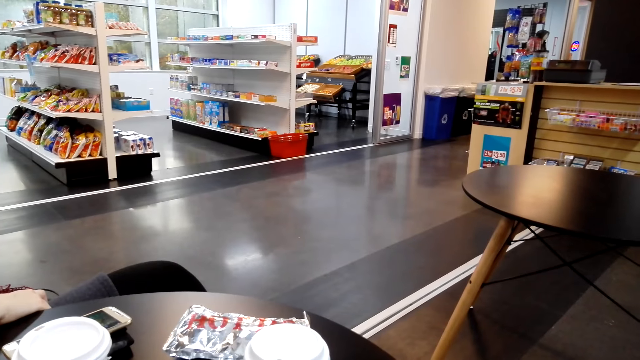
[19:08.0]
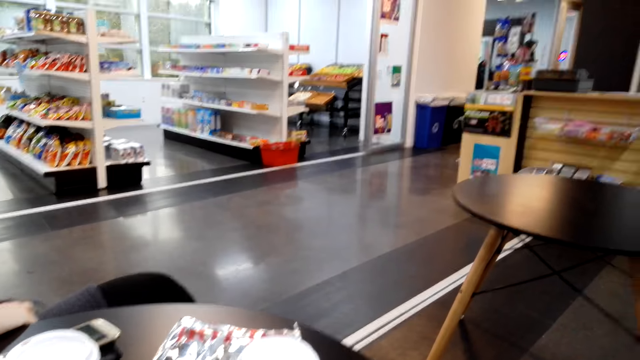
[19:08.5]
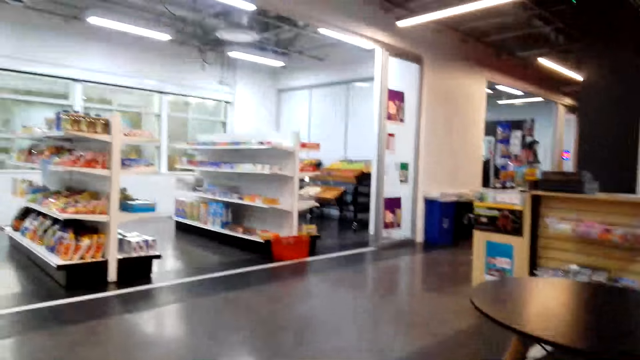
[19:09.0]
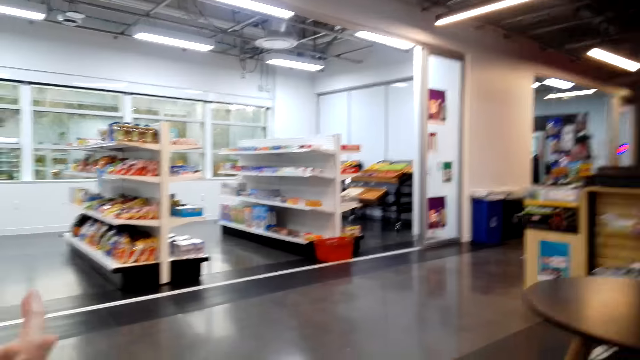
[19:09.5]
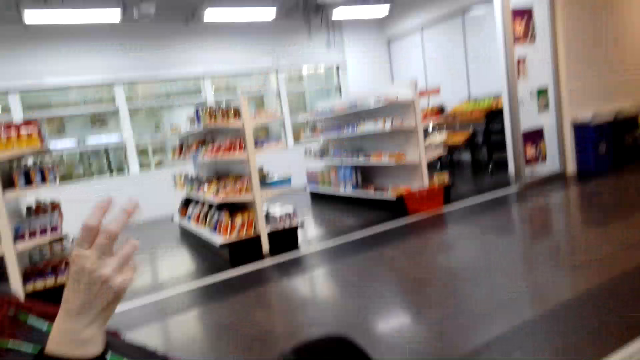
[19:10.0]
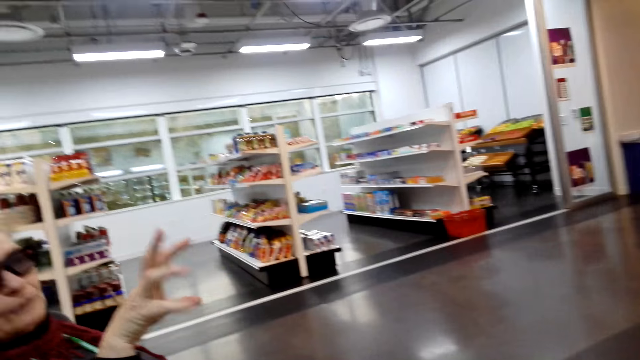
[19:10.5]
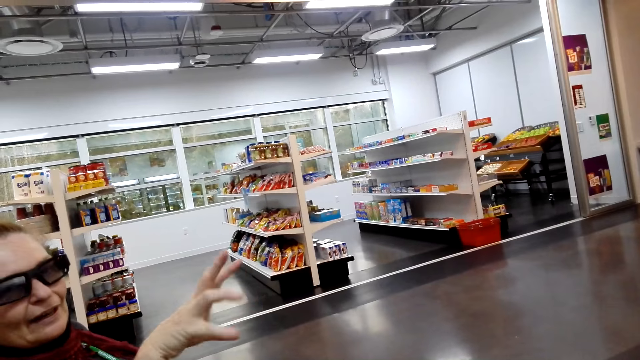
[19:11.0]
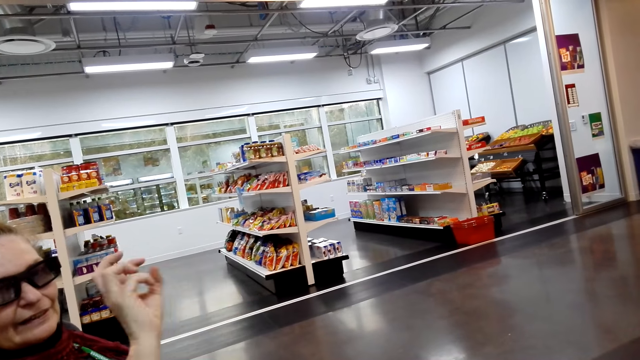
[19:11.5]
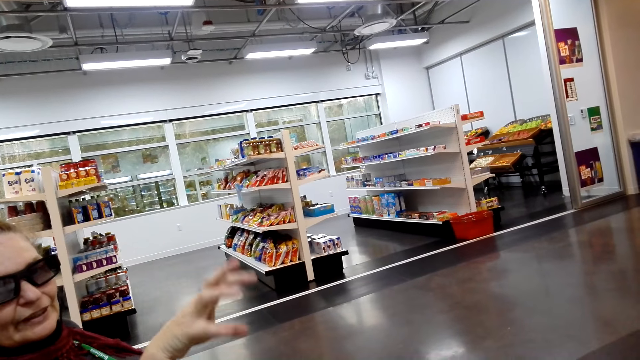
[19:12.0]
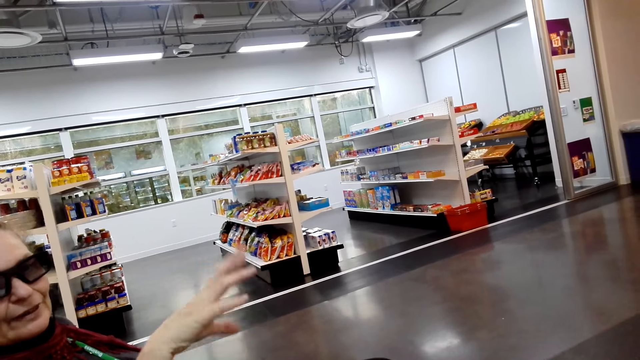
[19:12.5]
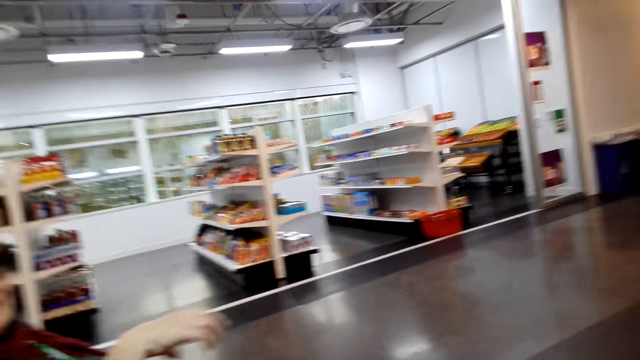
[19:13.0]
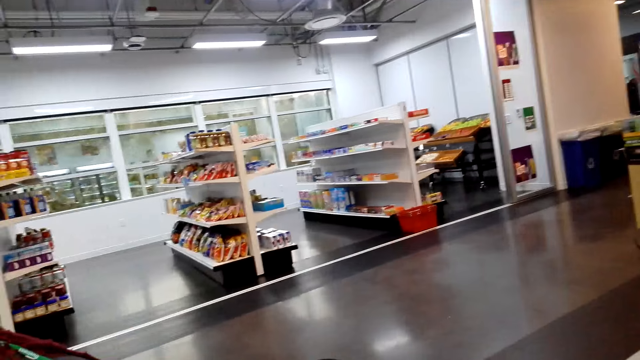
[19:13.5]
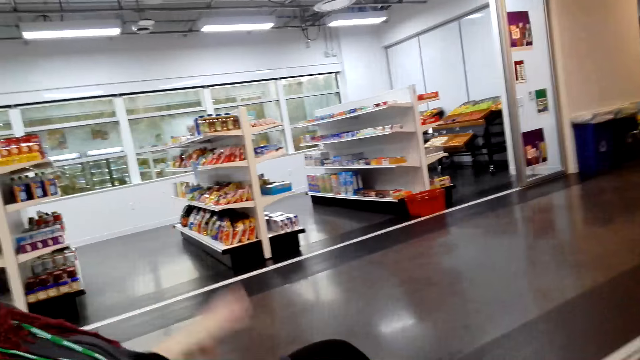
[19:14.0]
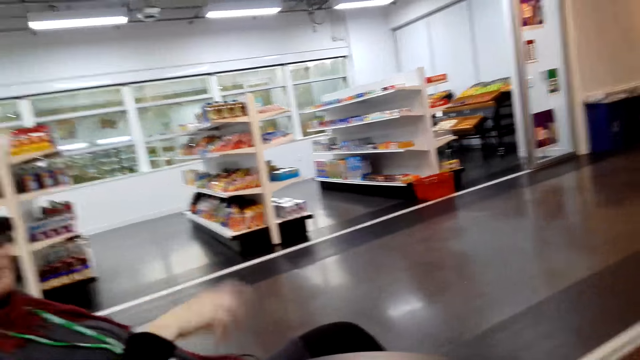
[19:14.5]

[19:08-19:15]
A woman carries her hands up.

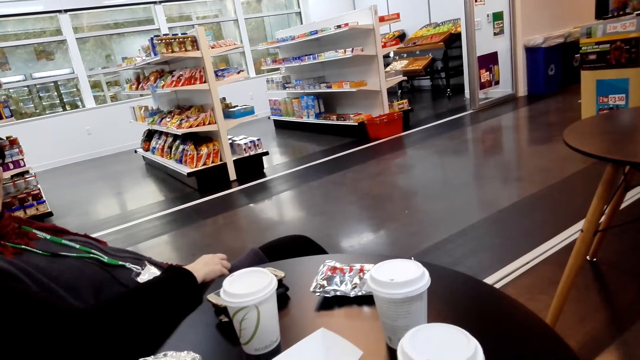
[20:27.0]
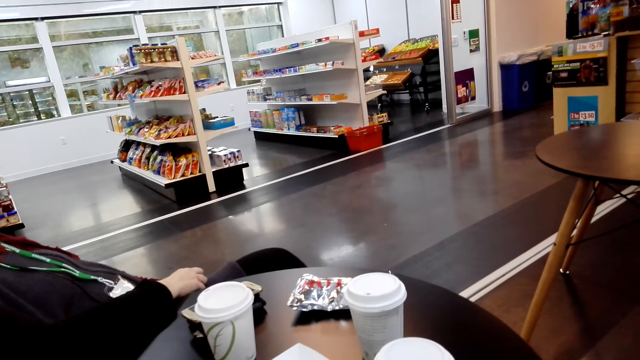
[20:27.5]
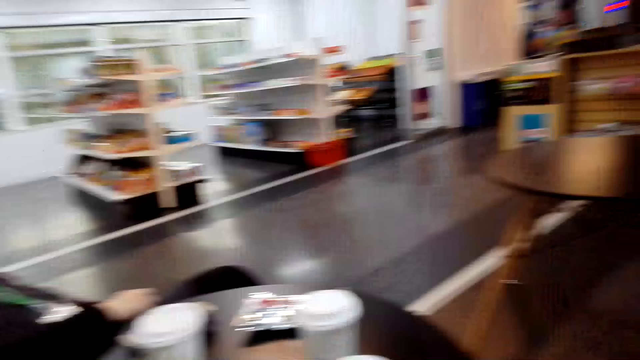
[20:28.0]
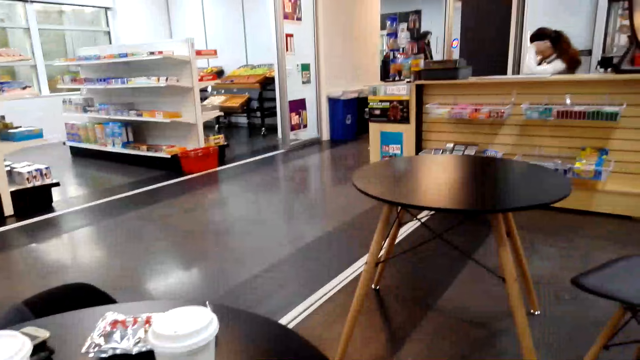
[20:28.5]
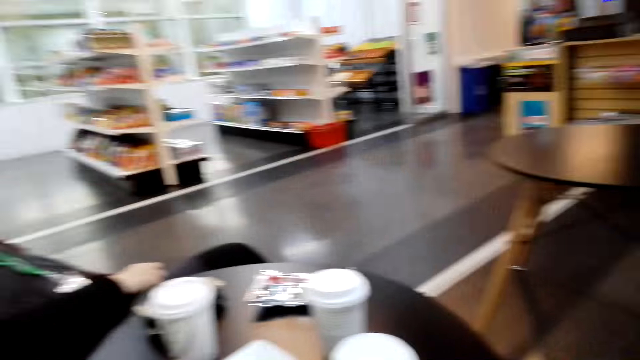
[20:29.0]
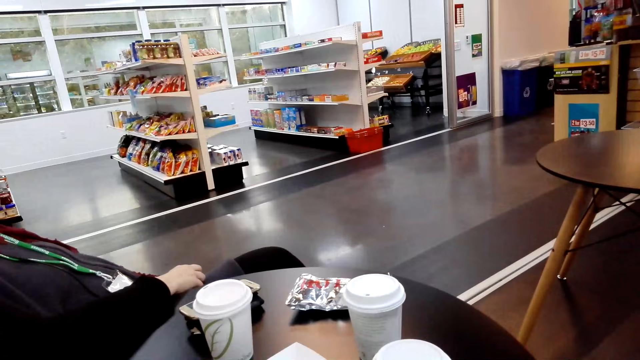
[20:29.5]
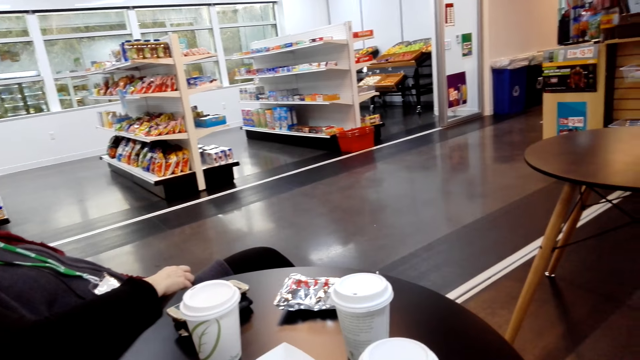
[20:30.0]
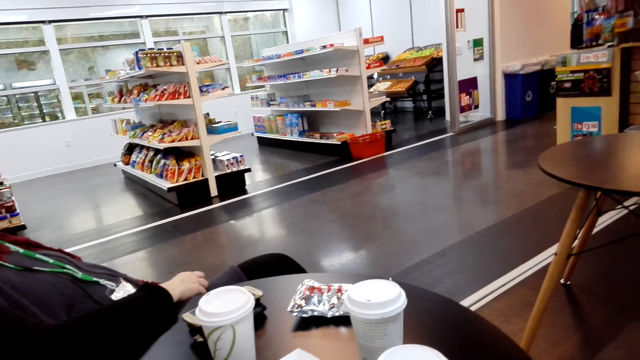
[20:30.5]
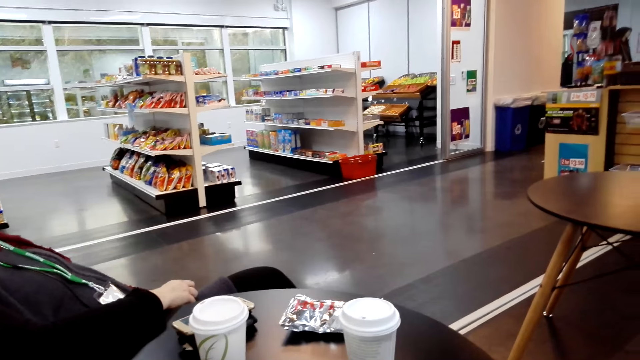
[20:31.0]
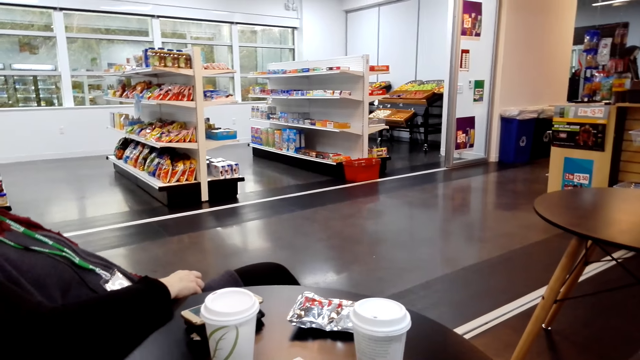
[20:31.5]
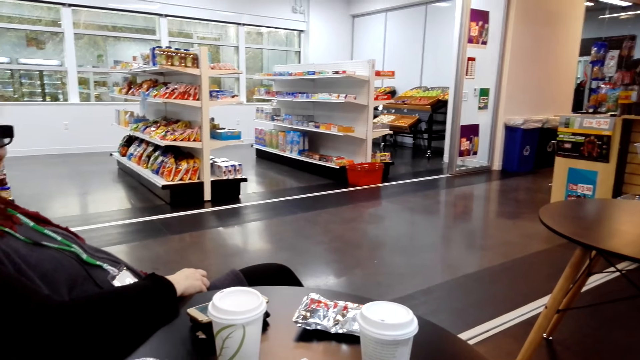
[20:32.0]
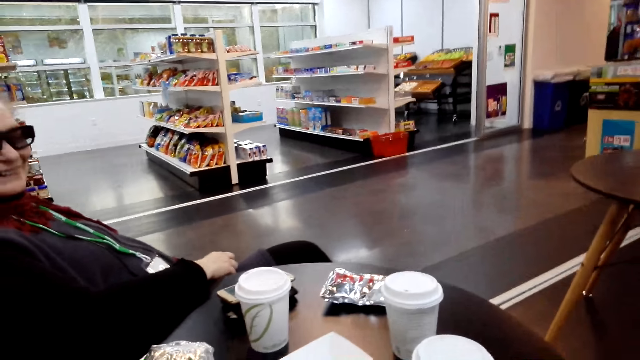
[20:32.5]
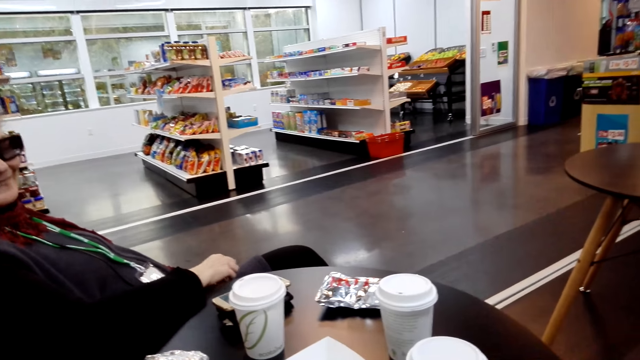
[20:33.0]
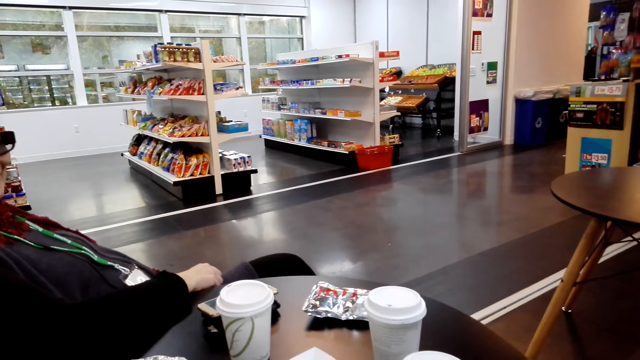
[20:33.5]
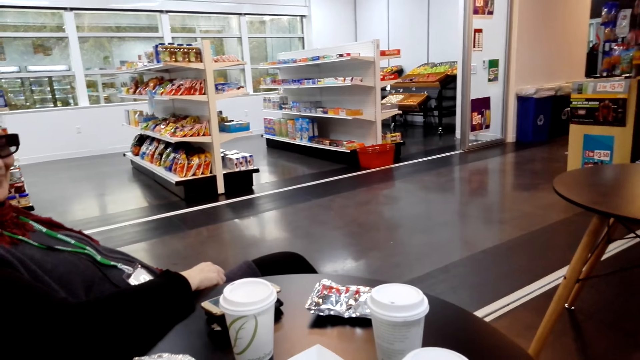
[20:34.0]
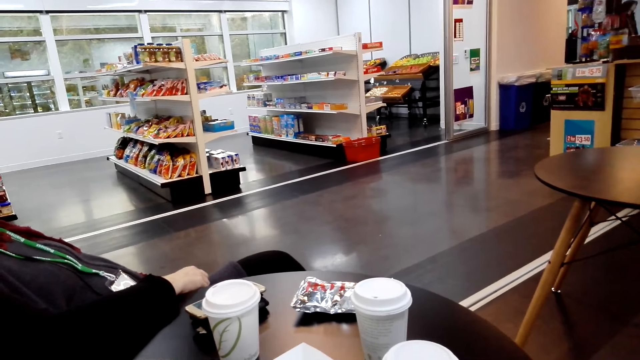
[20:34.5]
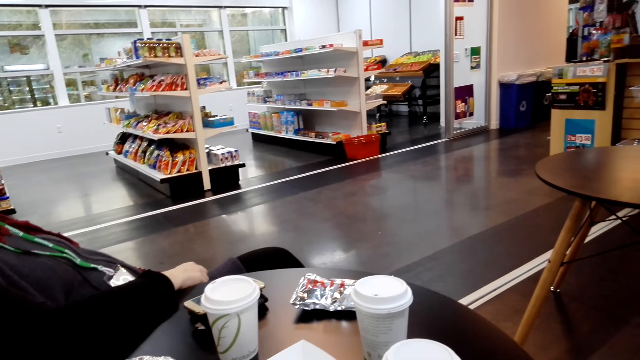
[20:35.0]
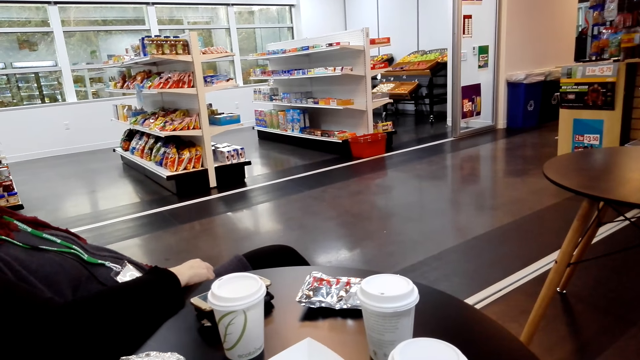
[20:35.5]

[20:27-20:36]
The camera wearer moves the camera around. They converse with a woman.

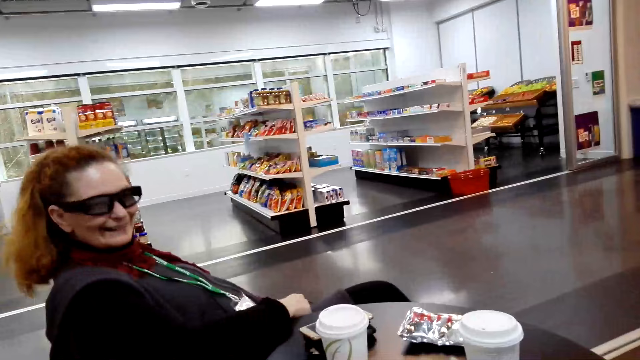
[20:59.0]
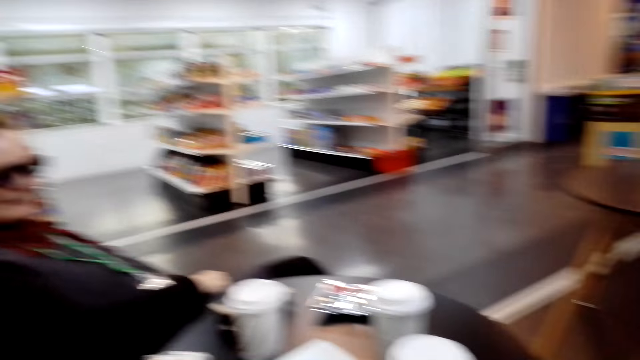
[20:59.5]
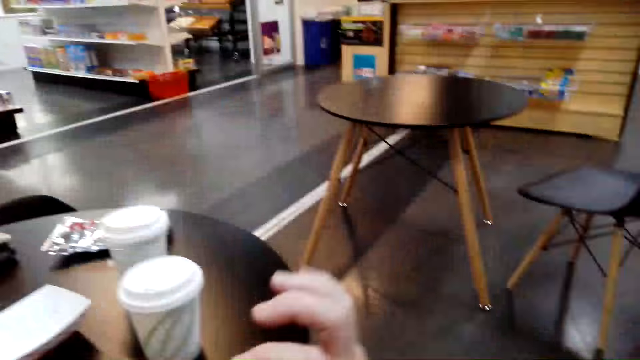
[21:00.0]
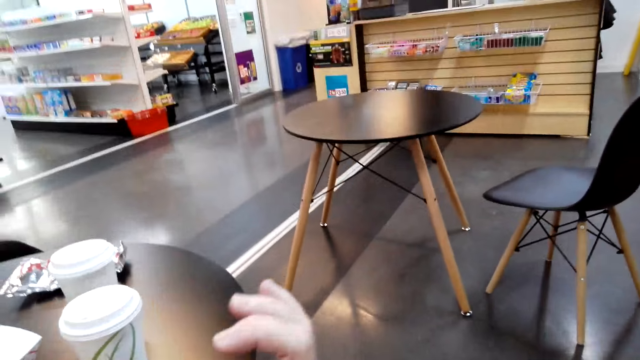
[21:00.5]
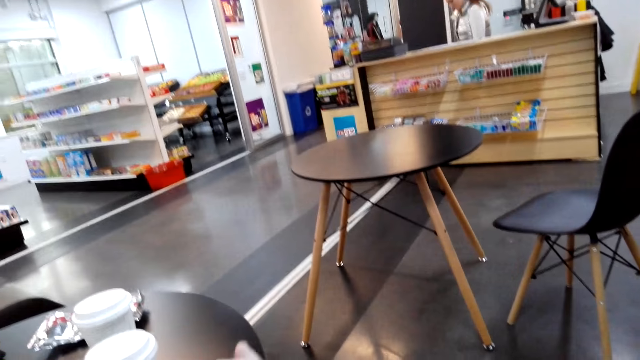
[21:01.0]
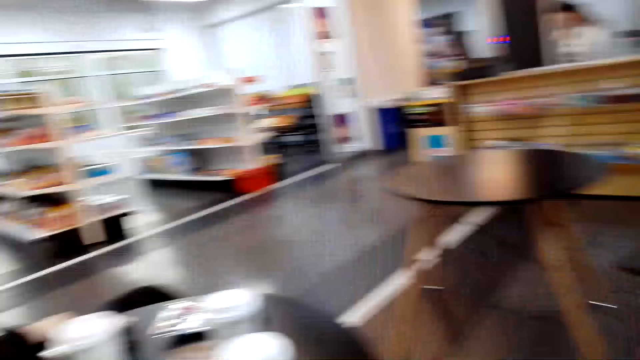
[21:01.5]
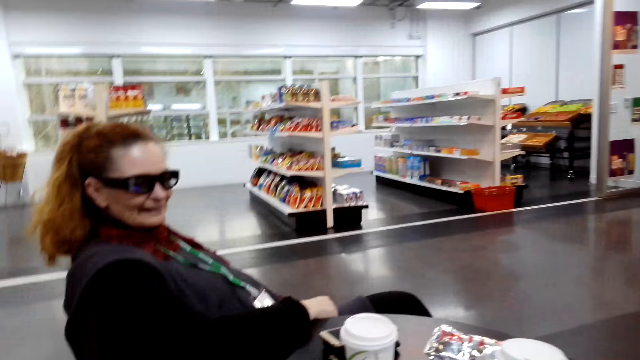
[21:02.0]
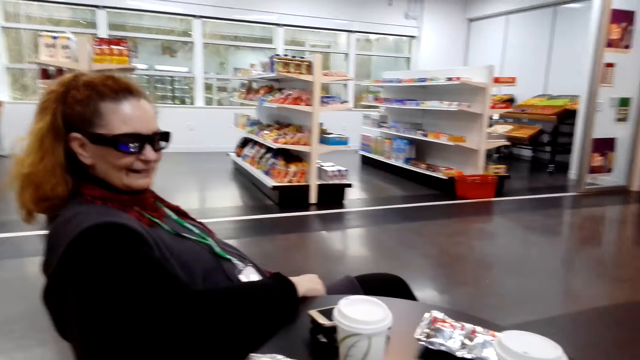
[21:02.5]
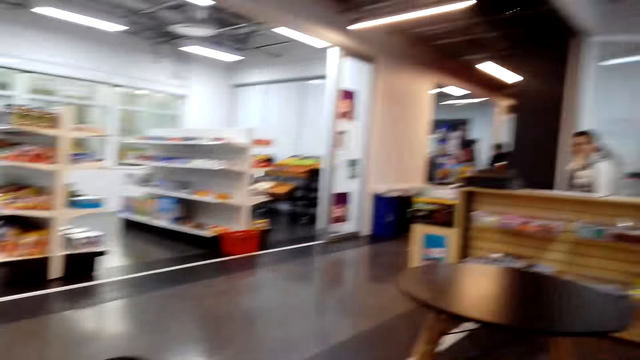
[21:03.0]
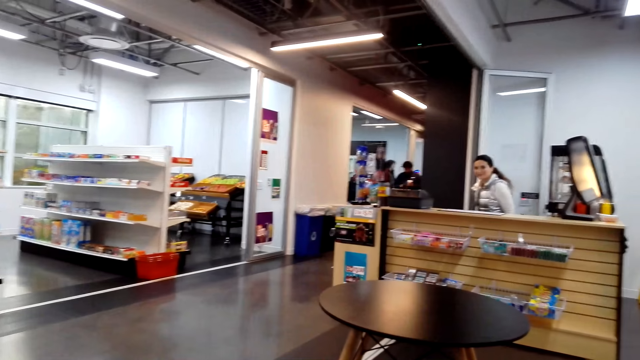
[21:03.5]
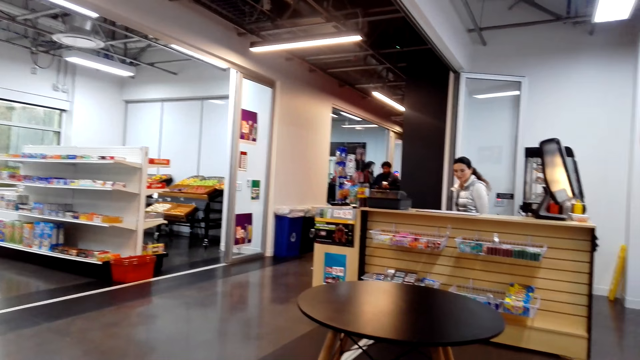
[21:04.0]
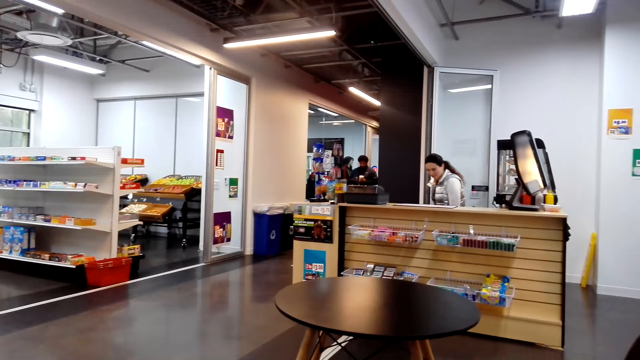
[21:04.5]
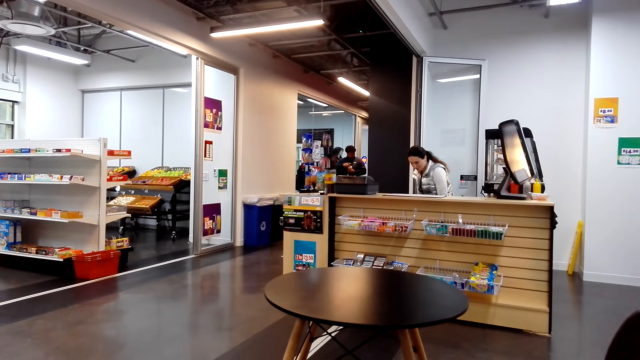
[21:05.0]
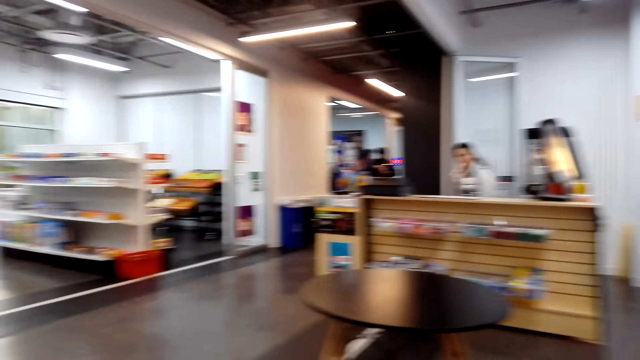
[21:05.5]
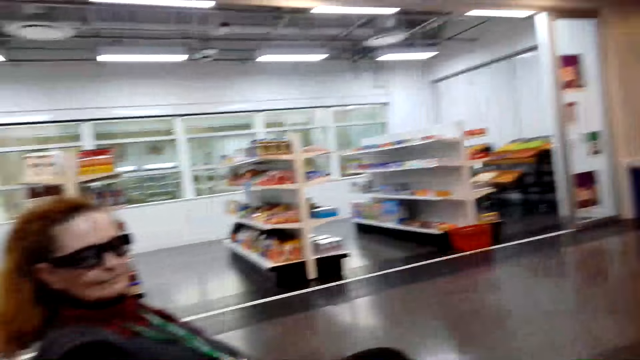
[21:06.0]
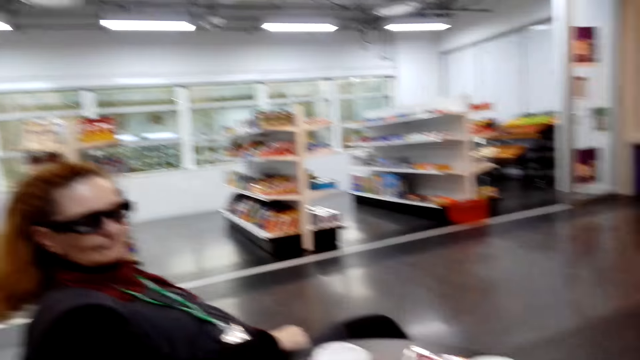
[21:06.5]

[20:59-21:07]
The camera wearer carries his hands up. He moves the camera around.
